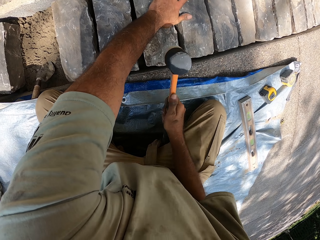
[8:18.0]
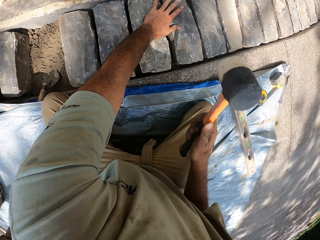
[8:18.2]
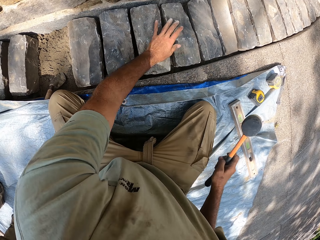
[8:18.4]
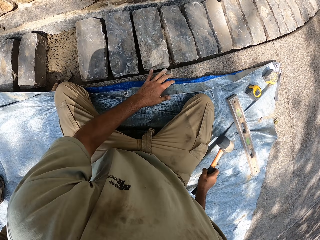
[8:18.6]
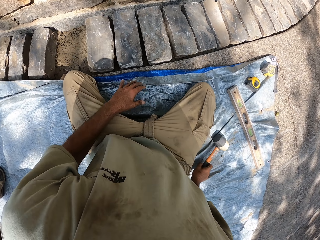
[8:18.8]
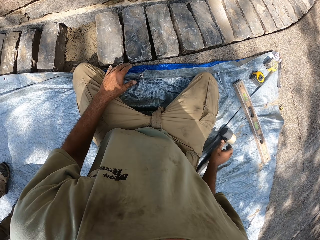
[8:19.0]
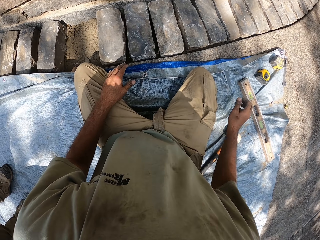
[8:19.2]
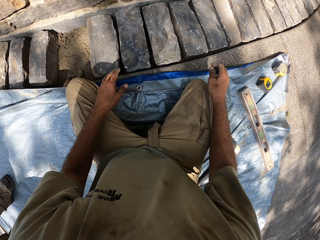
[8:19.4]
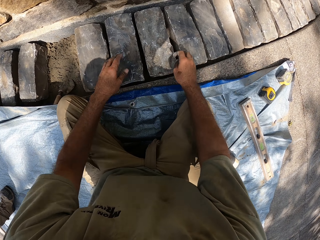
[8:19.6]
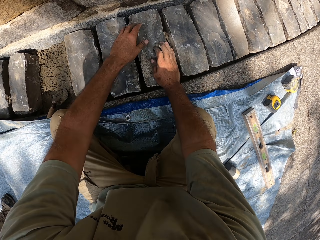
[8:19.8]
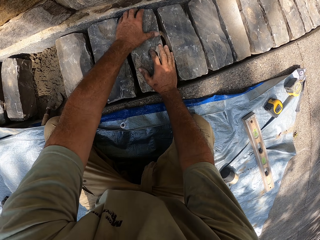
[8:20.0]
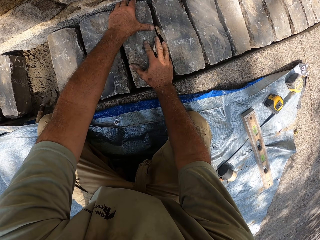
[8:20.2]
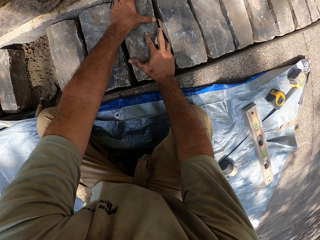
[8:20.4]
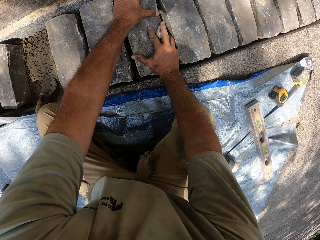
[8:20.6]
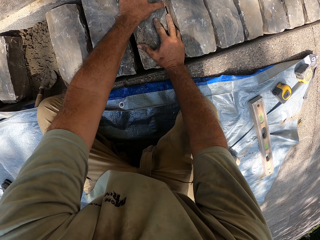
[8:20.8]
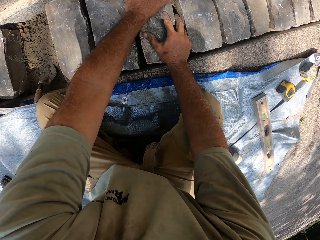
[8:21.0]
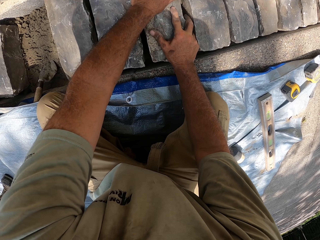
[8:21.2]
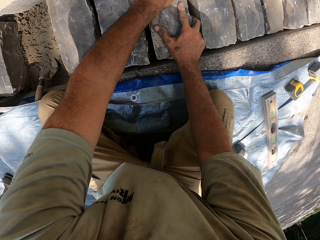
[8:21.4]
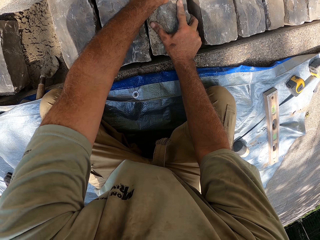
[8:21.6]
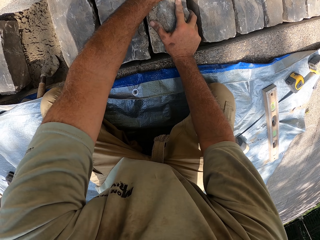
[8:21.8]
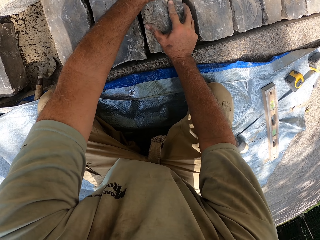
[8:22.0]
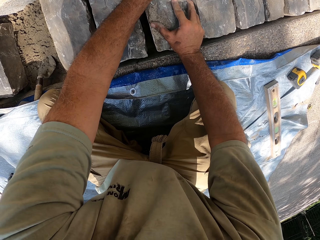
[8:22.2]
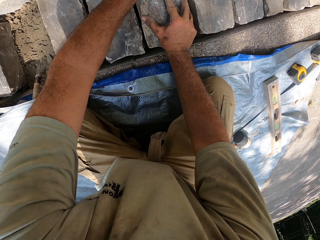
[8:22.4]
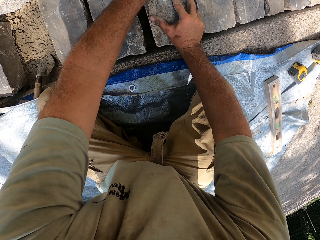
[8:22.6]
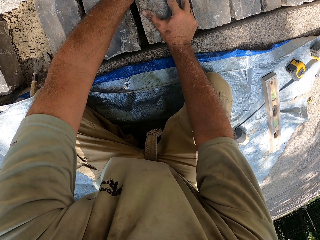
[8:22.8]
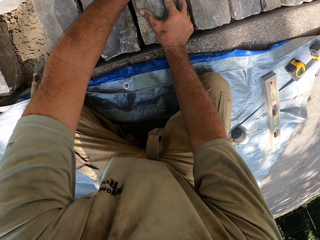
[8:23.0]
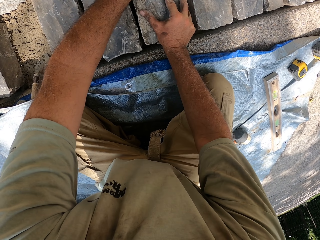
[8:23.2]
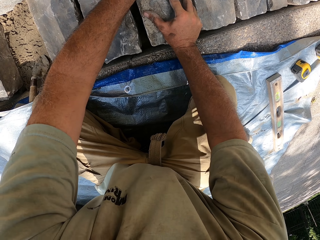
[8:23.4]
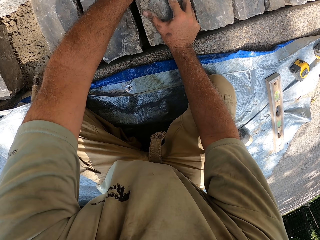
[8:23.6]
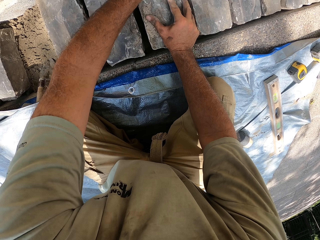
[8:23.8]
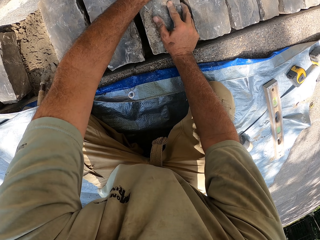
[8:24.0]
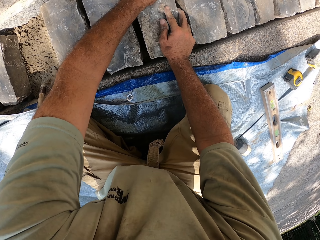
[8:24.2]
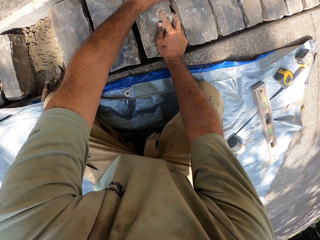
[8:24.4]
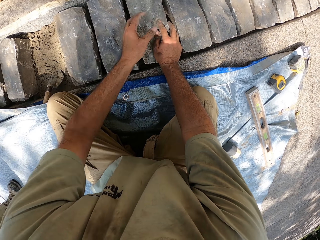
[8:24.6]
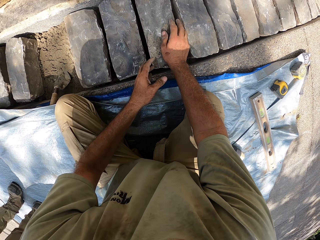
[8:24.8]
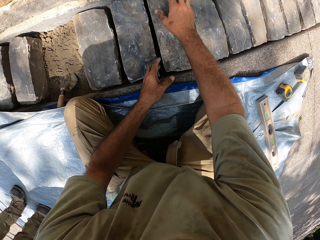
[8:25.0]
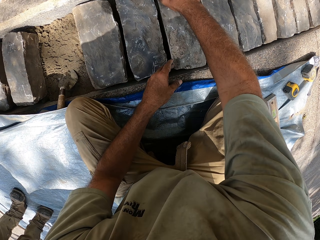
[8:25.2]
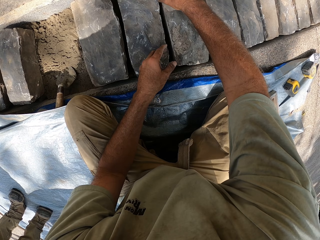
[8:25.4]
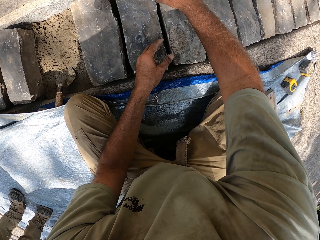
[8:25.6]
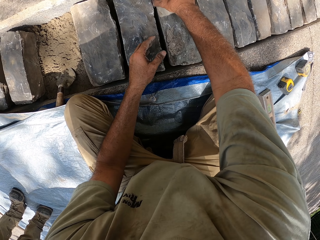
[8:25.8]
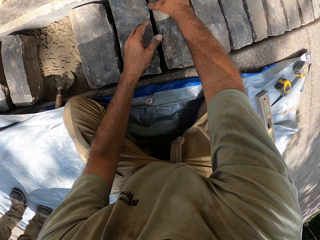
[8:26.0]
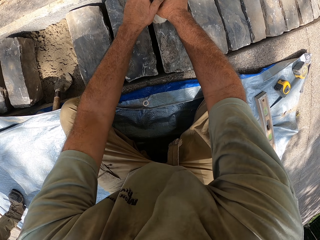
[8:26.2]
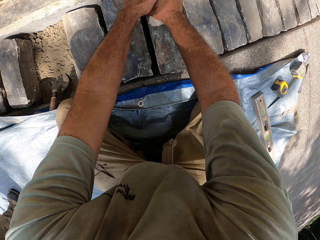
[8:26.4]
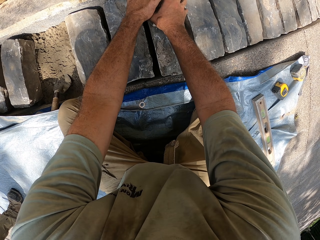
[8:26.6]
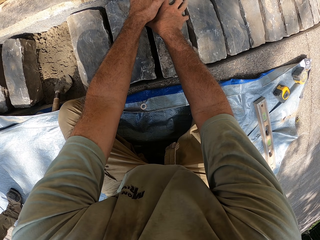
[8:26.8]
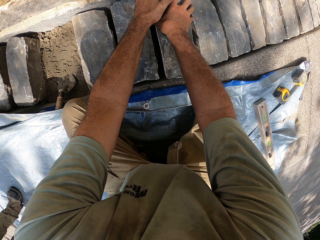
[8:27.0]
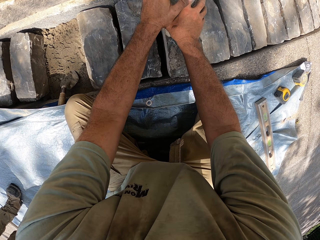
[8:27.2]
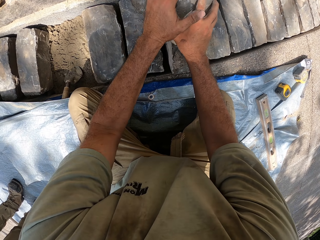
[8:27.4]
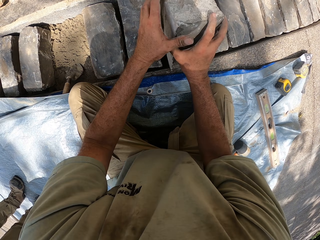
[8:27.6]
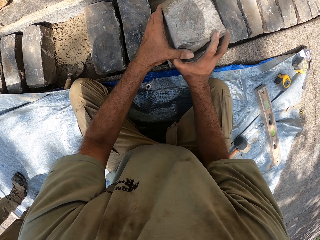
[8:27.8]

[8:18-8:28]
The camera wearer puts the hammer down. They hold the stone brick with both hands.

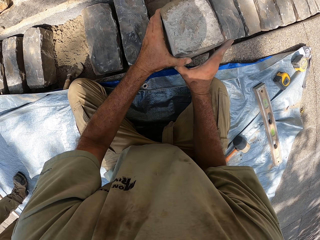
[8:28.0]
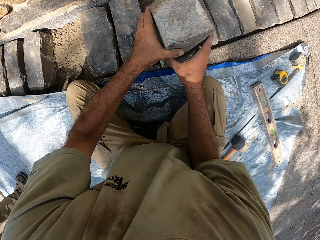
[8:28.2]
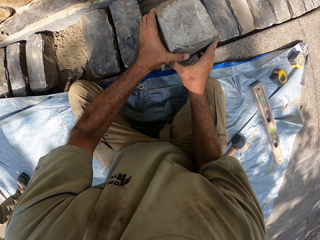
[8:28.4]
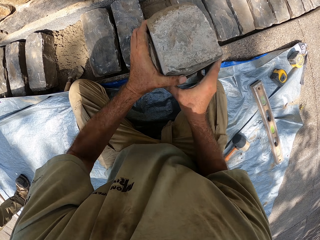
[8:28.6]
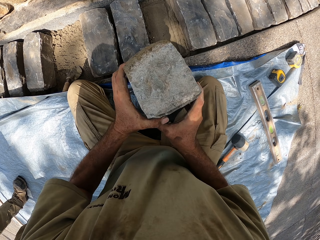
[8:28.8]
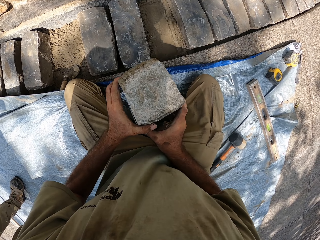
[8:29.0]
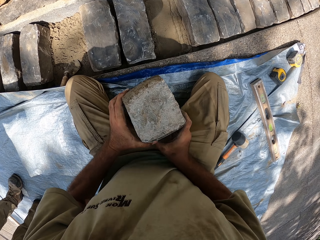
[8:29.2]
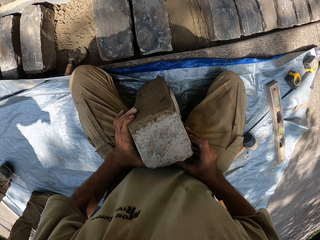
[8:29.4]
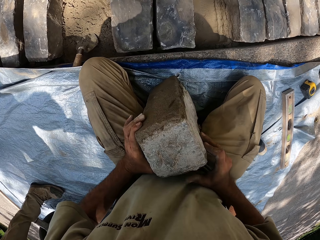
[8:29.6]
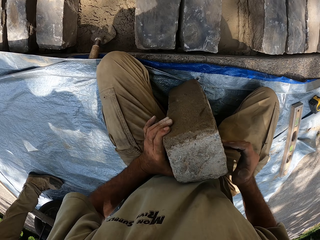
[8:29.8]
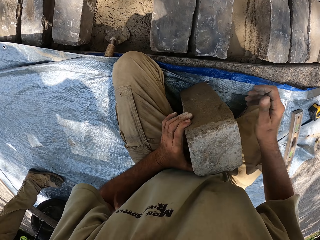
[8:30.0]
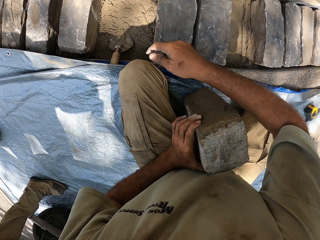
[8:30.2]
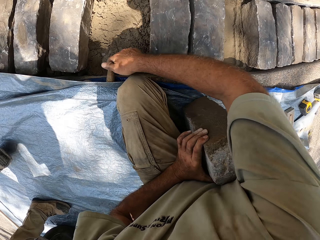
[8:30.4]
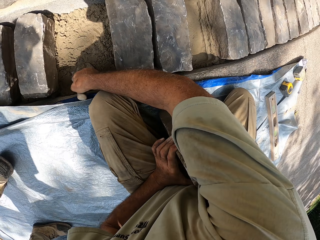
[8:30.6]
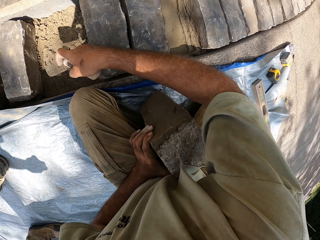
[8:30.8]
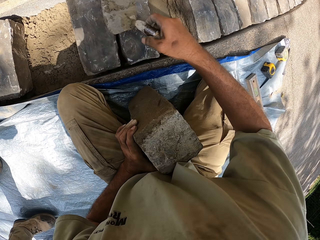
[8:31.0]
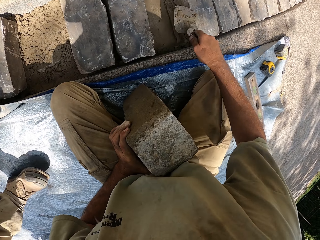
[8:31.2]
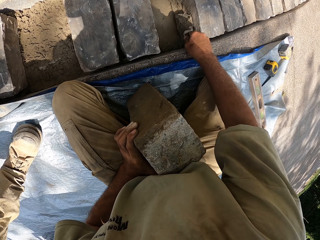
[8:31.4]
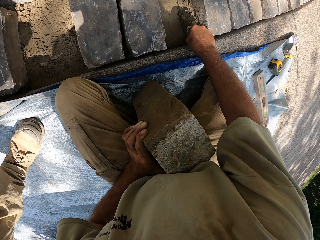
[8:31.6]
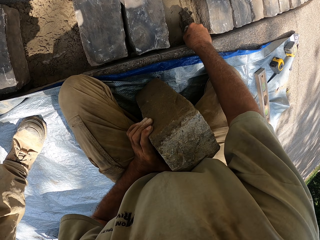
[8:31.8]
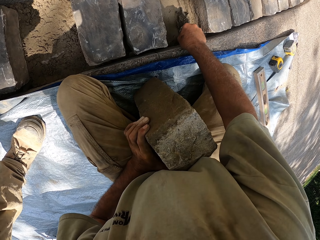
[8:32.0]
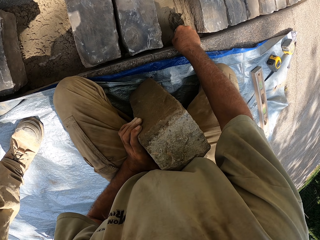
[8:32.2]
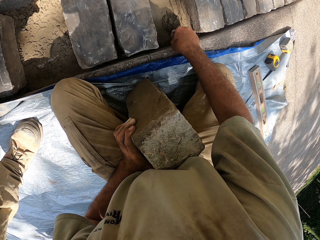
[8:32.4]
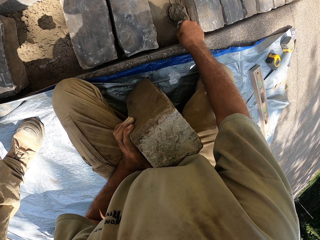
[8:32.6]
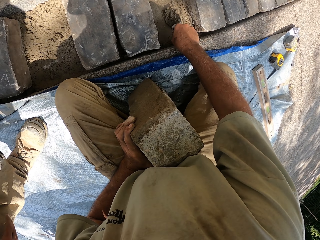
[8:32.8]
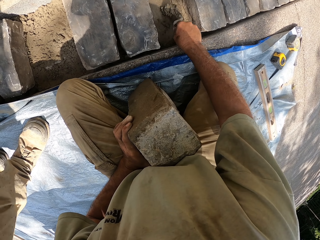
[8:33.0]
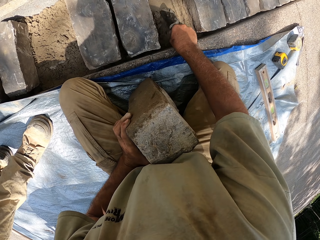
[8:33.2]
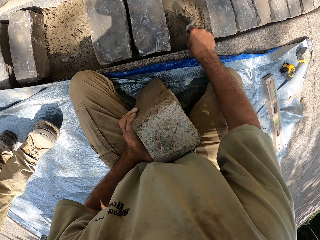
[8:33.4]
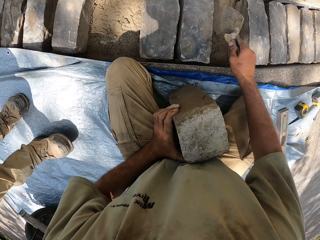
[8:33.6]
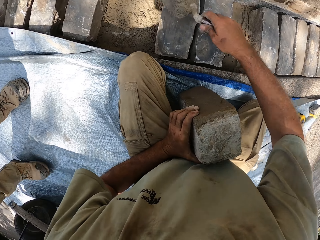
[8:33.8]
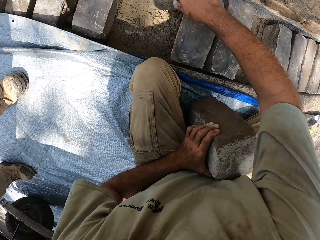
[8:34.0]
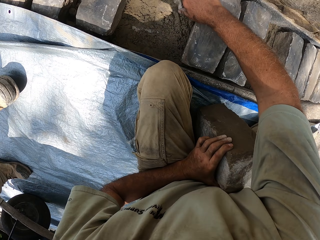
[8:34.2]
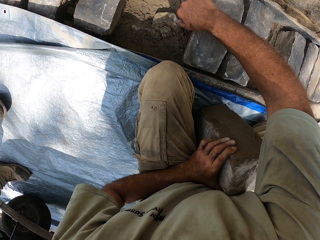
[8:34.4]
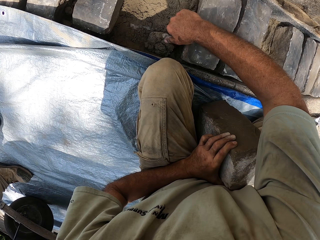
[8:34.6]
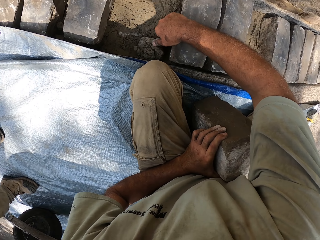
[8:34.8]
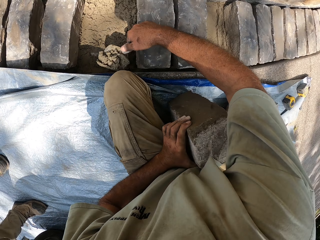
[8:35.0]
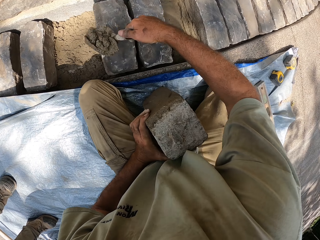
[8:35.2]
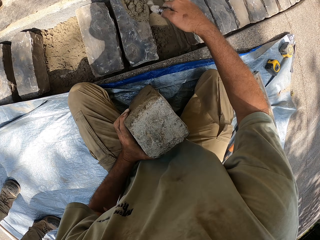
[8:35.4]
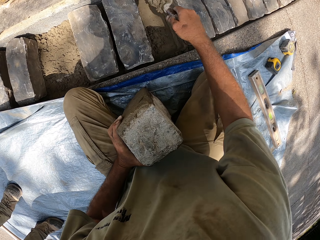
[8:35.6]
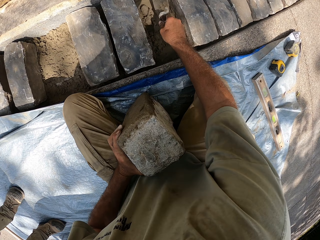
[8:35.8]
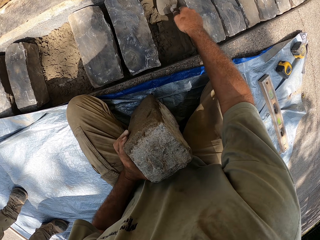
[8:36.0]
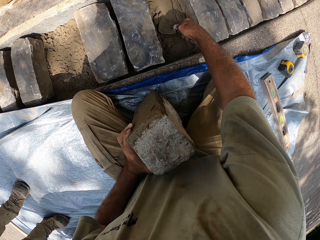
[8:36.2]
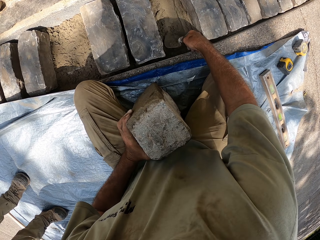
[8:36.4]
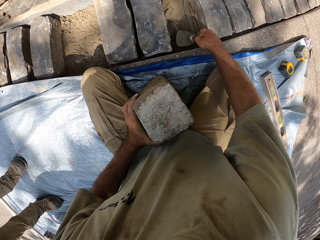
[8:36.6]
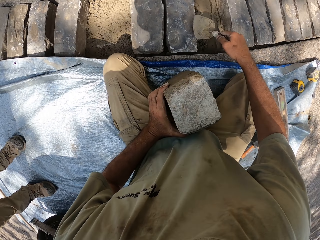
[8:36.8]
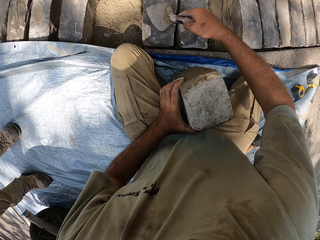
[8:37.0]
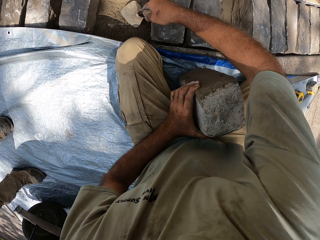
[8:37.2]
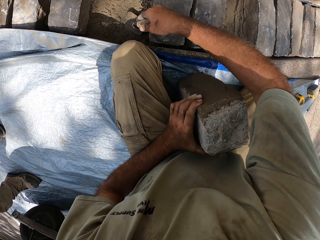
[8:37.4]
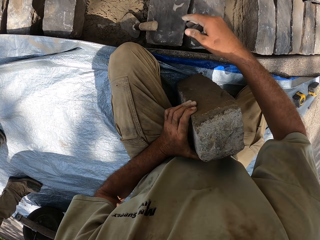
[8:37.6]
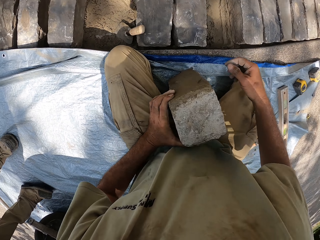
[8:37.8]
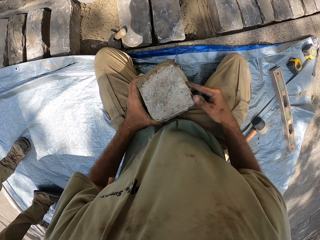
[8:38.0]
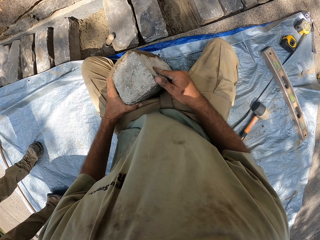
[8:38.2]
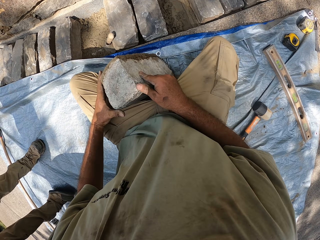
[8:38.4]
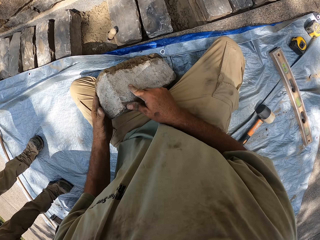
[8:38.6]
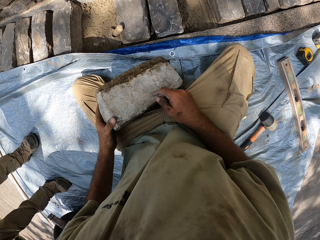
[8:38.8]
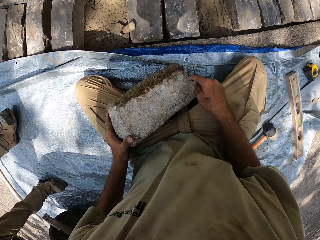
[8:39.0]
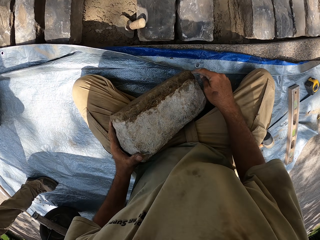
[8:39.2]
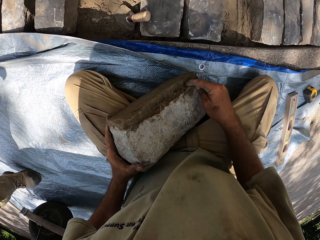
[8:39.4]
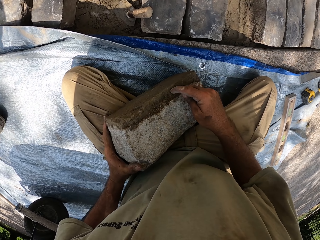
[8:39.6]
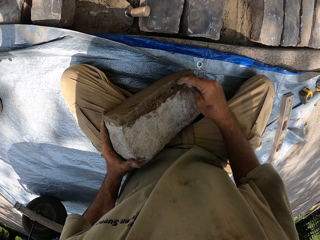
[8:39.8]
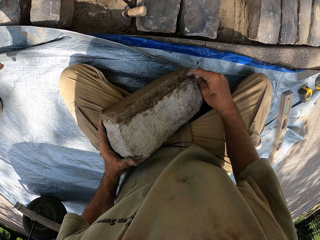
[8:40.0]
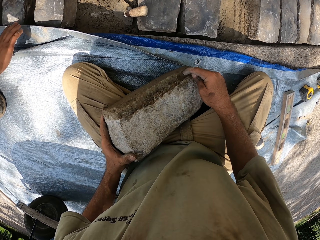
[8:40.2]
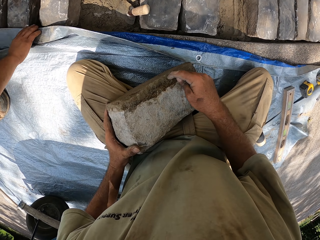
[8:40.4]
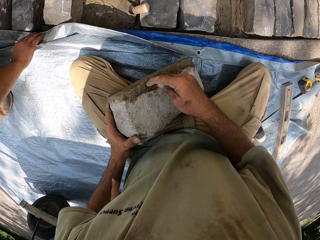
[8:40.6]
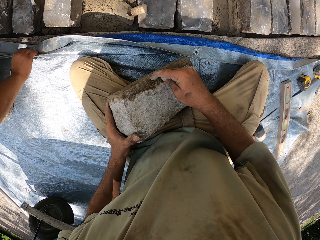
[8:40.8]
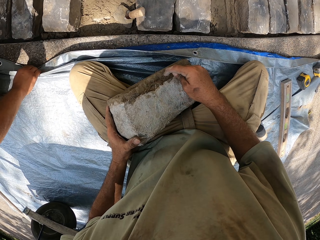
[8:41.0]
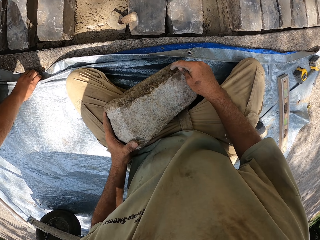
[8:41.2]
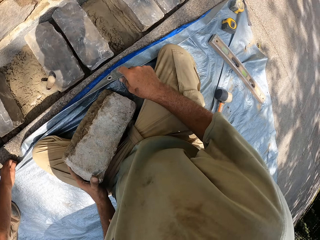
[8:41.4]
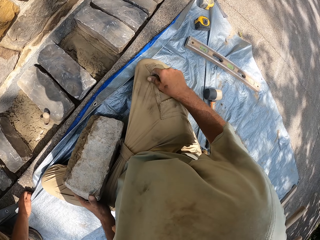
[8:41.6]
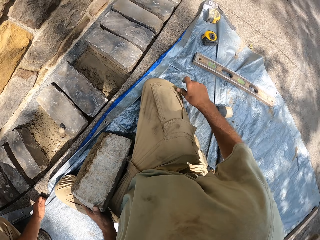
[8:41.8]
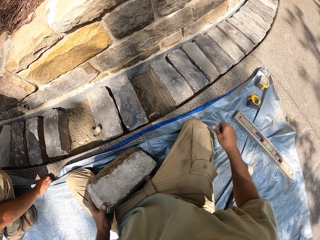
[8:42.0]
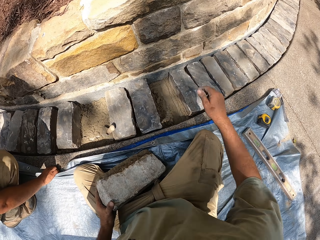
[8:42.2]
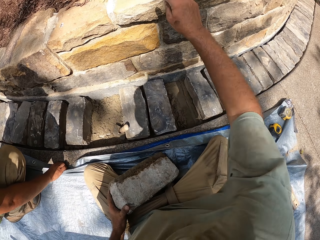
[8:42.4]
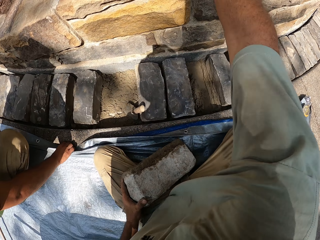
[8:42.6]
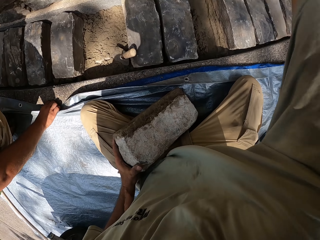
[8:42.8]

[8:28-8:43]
The camera wearer picks up a stone. They pick up a trowel. They fetch the sand with the trowel. They drop the sand. They sand with the trowel. They drop the trowel. They hold the stone brick with both hands.
